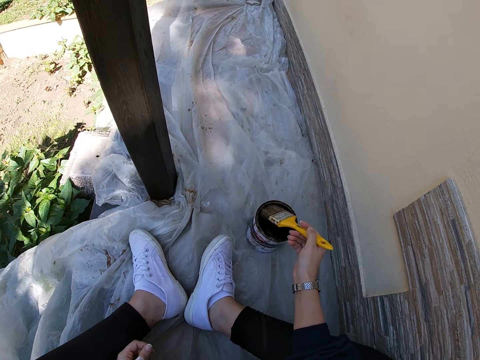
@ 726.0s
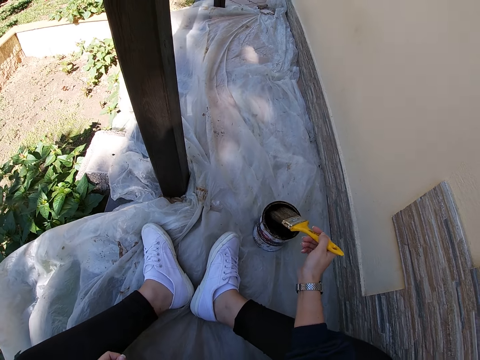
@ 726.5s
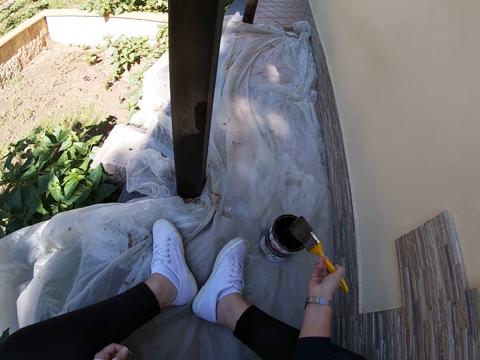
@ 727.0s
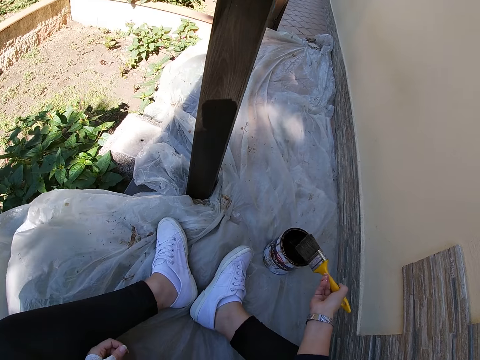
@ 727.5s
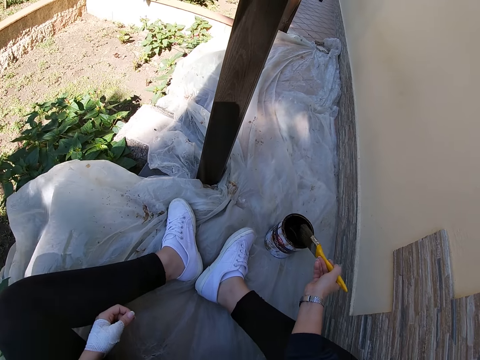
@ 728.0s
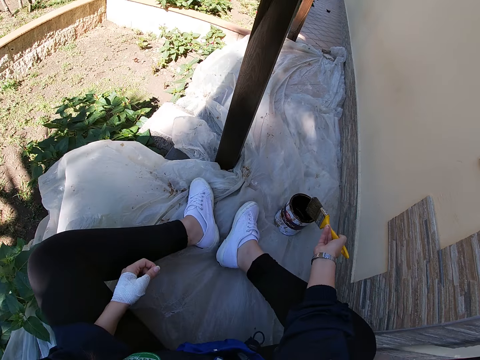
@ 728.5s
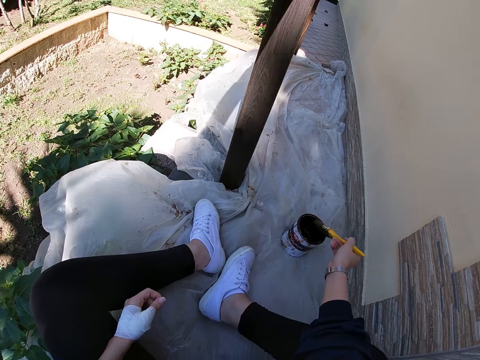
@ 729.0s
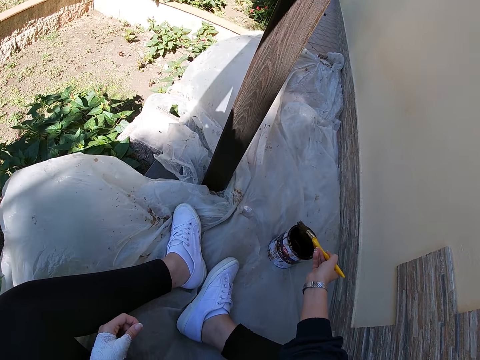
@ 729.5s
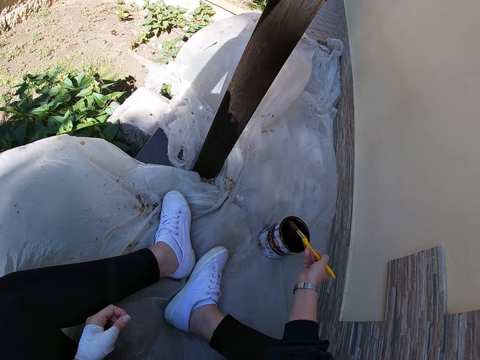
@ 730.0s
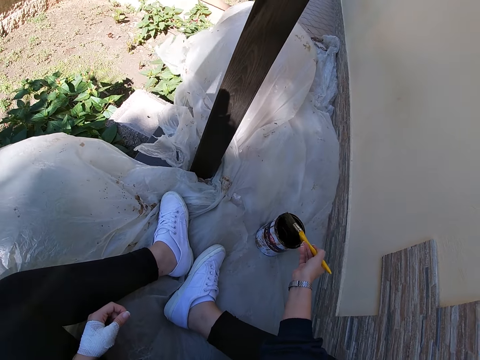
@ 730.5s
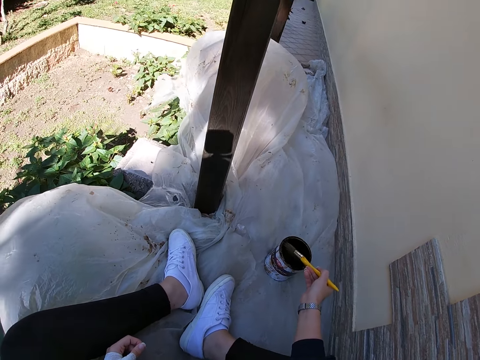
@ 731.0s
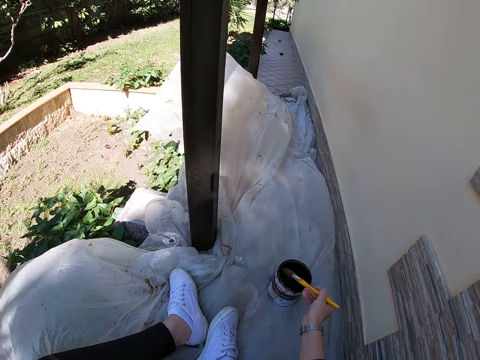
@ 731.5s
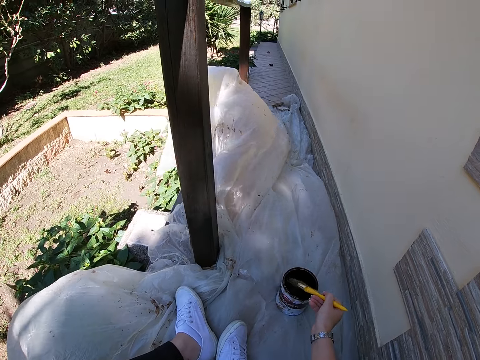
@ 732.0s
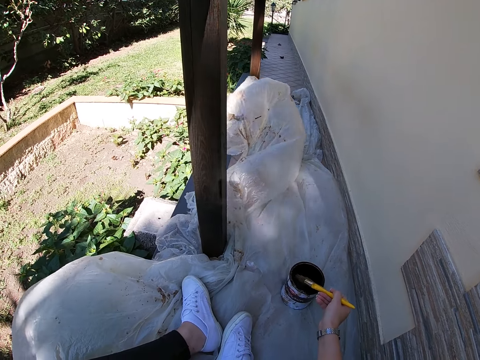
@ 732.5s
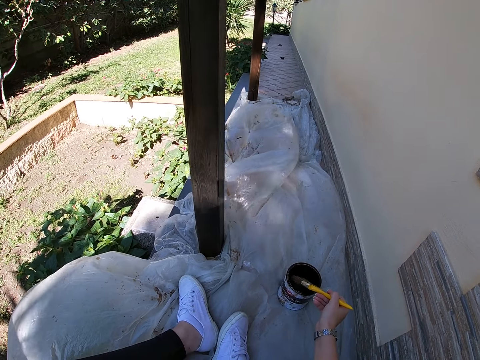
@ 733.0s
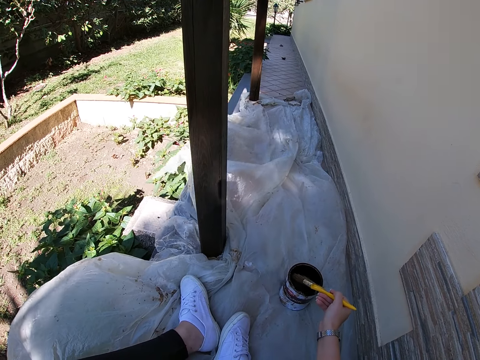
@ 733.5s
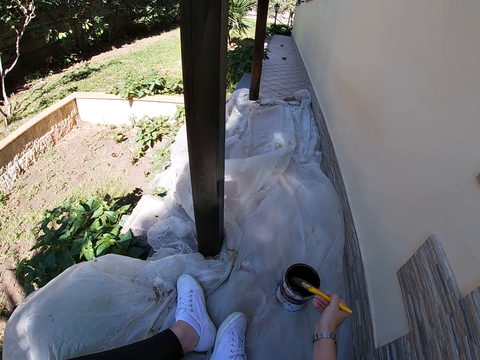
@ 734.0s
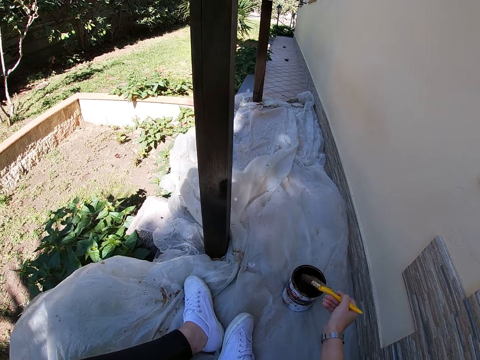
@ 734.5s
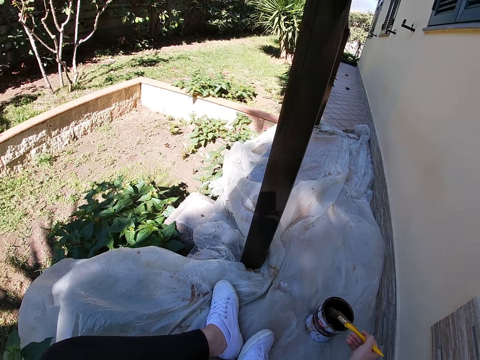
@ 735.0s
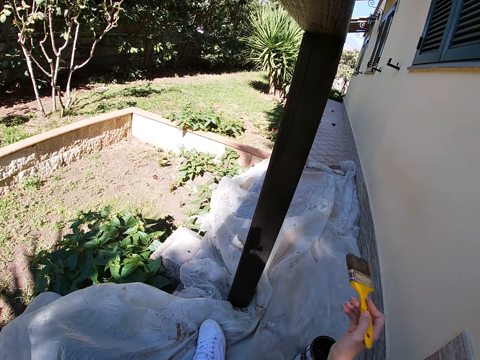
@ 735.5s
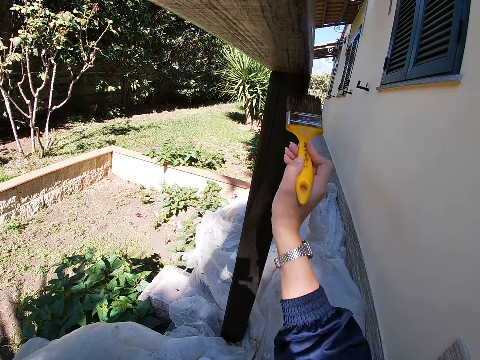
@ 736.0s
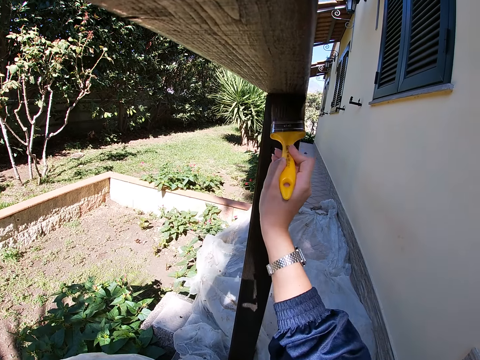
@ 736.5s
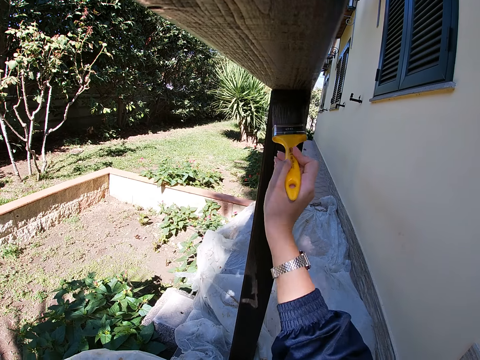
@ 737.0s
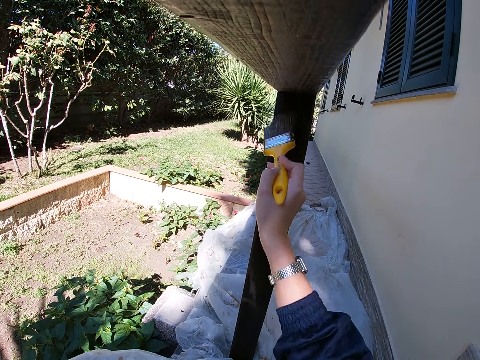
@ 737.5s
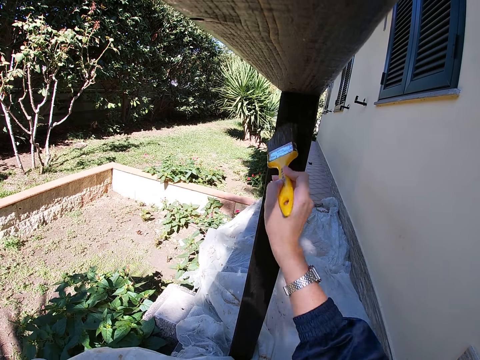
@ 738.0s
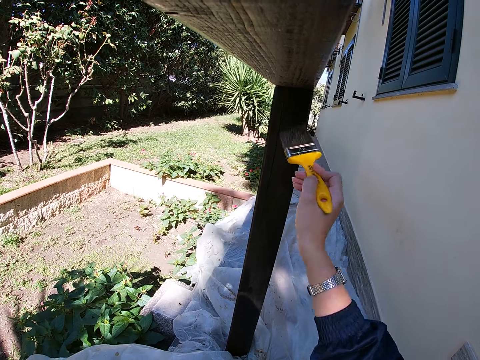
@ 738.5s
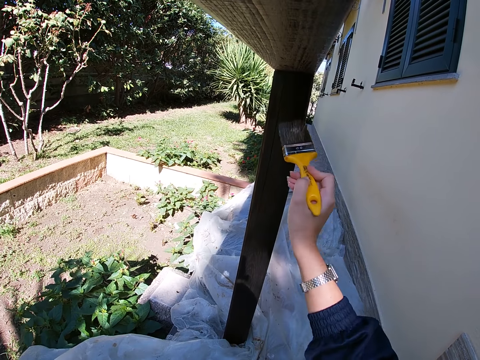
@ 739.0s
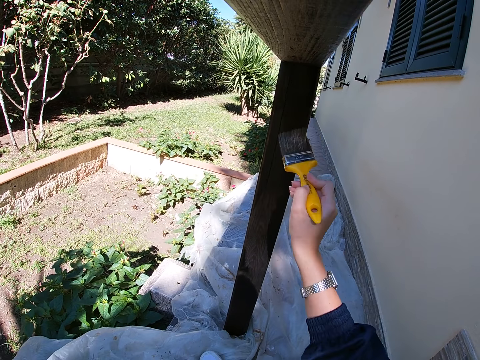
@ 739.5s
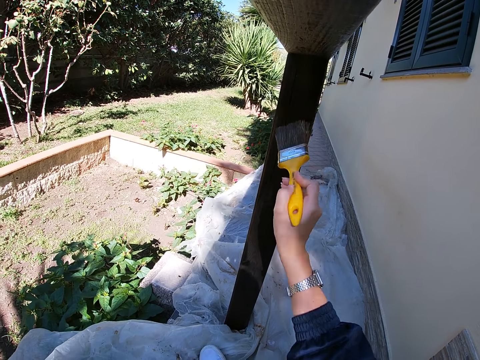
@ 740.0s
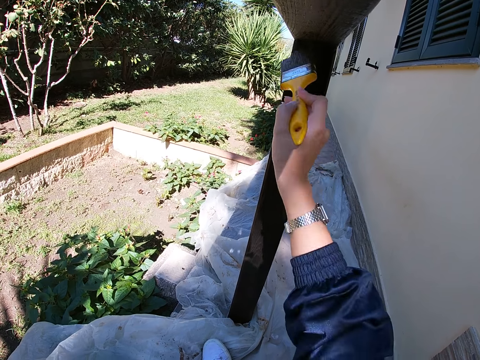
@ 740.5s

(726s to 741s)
The camera wearer wipes the excess paint on the paint can. They hit the top of the paint can with the paint brush. They paint the balcony rail with the paint brush.

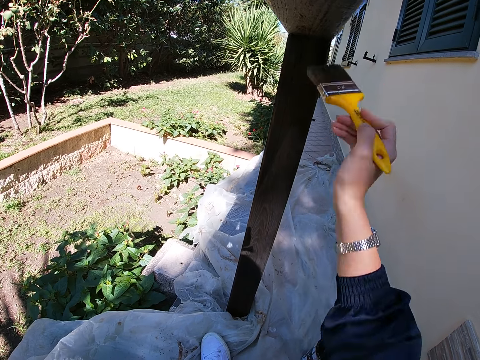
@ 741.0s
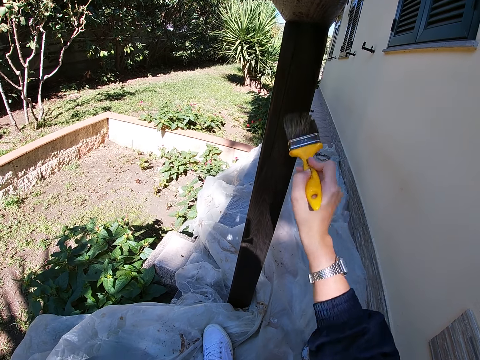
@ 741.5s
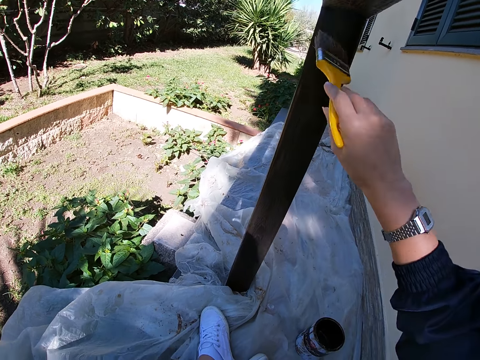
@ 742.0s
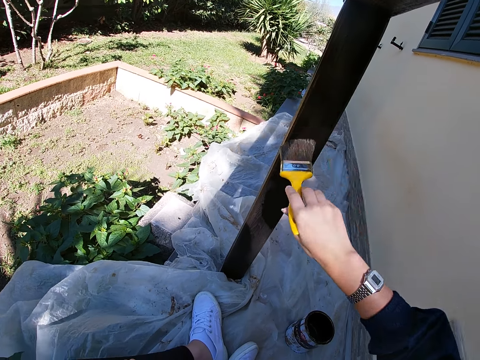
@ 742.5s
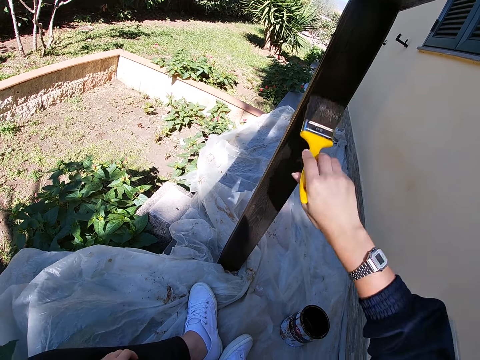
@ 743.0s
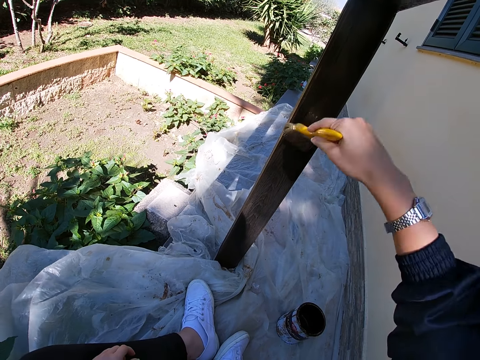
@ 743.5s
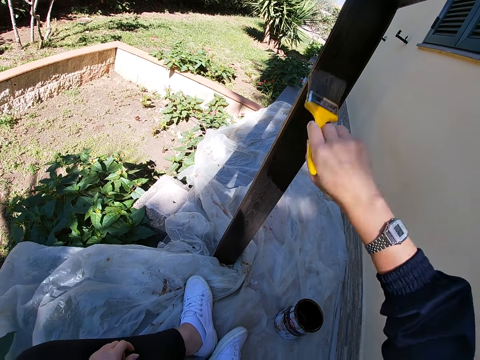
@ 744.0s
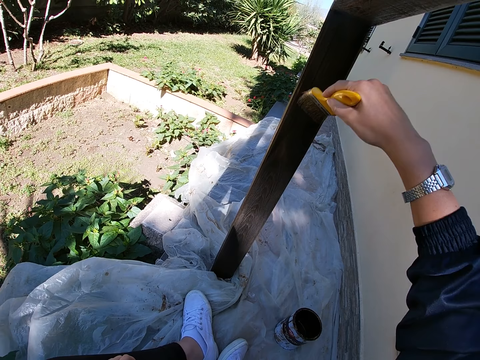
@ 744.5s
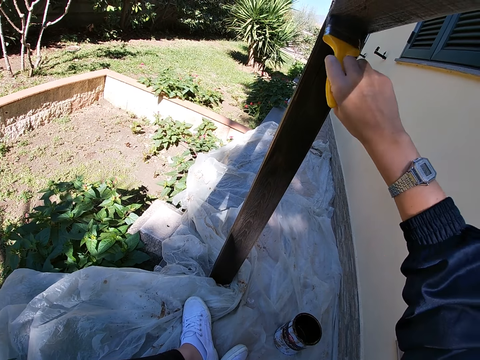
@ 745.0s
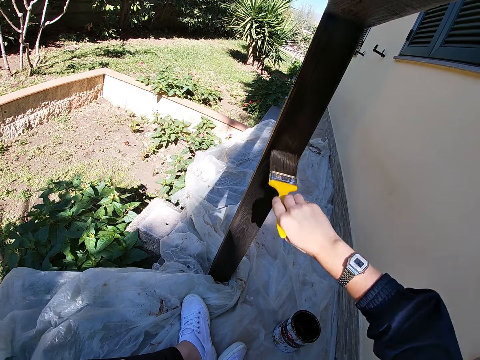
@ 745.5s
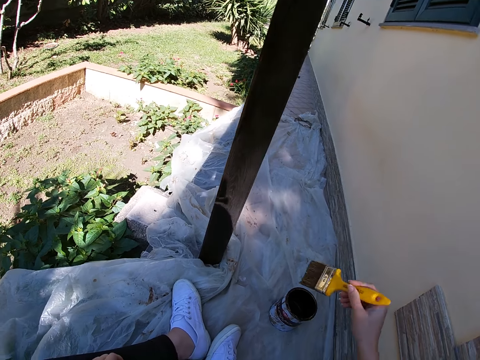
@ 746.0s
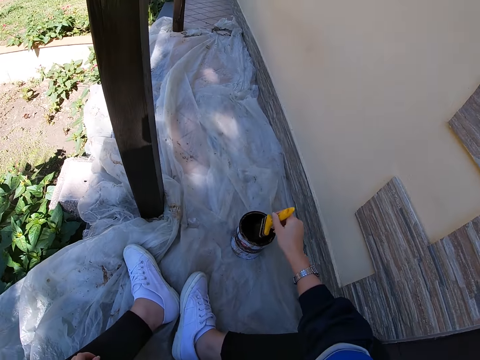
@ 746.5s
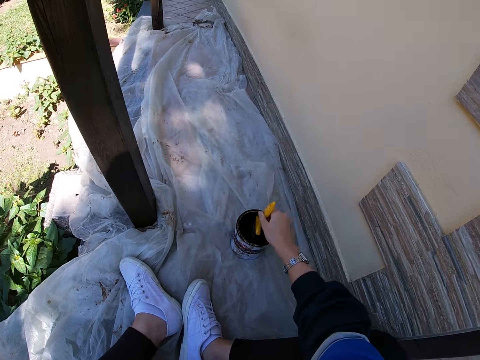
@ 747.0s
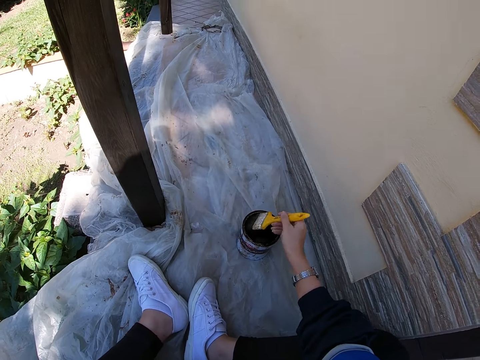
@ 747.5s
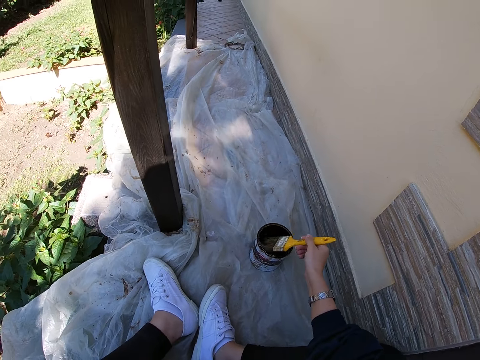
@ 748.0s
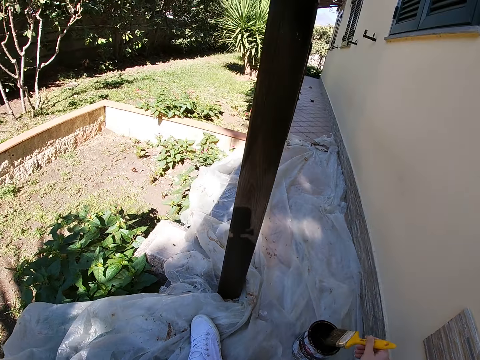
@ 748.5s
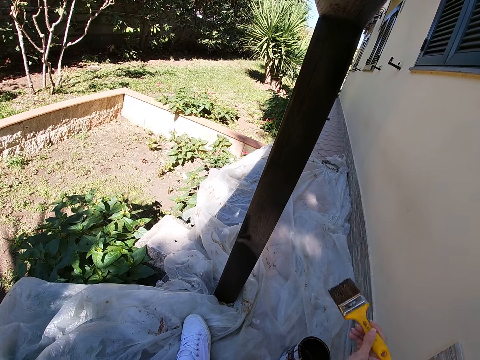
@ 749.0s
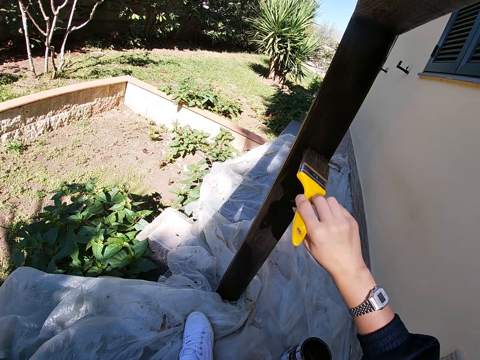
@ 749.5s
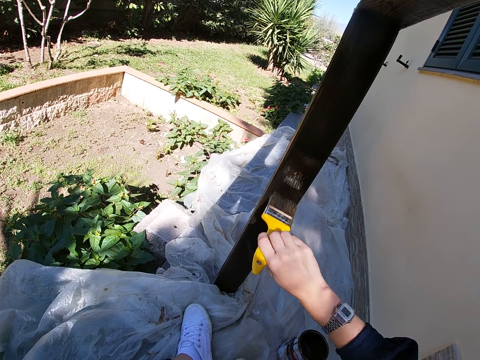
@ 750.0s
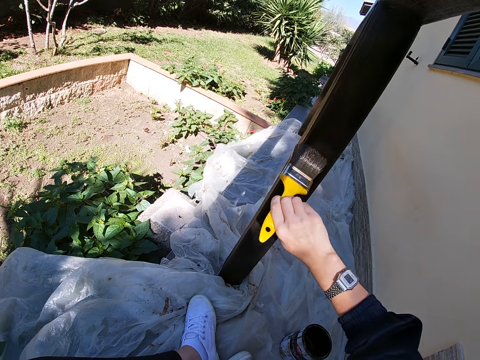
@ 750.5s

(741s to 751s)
The camera wearer takes some paint from the paint can with the paint brush. They paint the balcony rail with the paint brush.

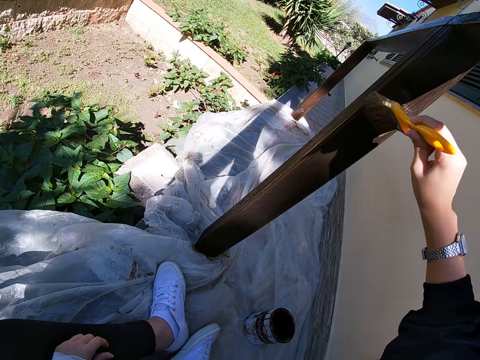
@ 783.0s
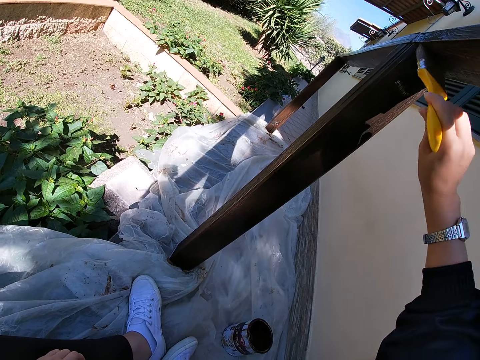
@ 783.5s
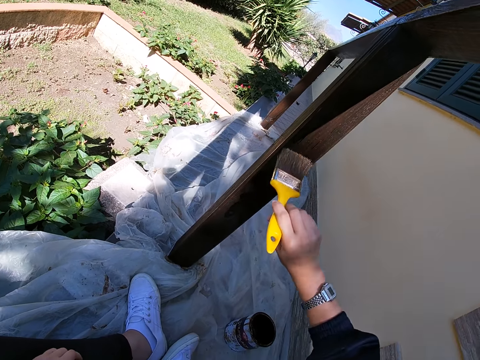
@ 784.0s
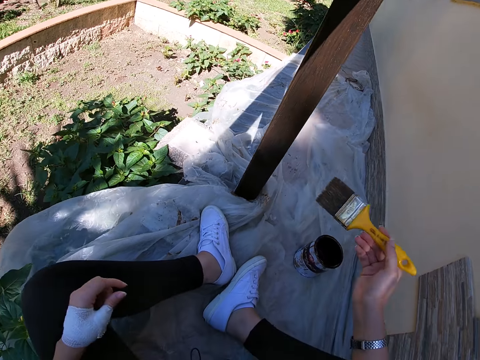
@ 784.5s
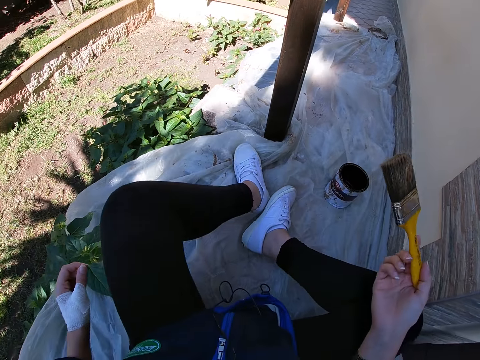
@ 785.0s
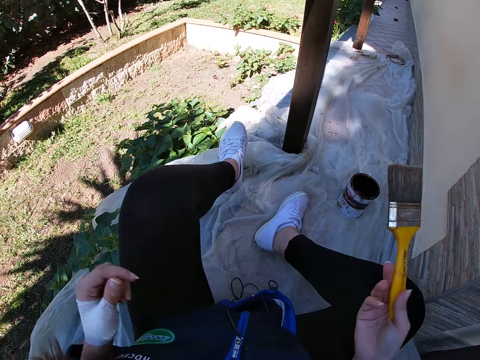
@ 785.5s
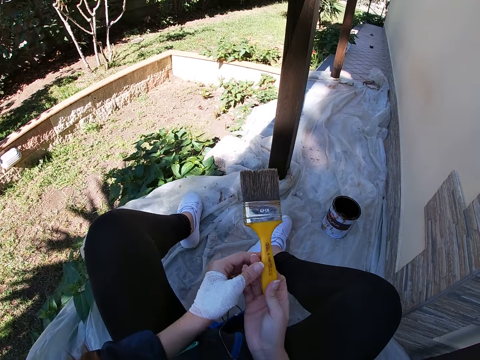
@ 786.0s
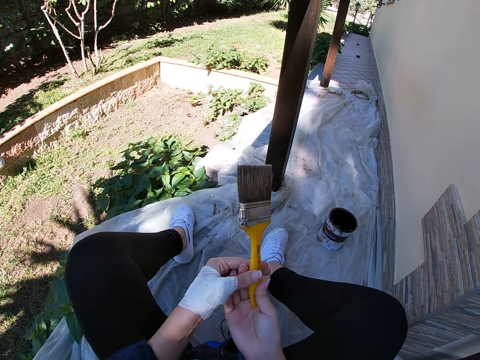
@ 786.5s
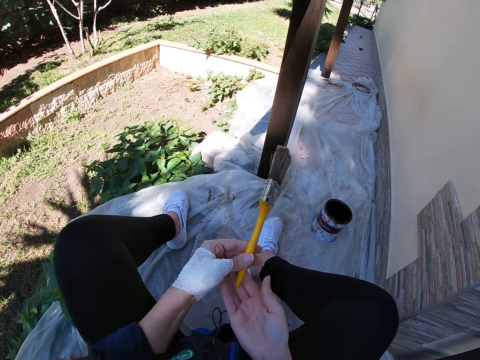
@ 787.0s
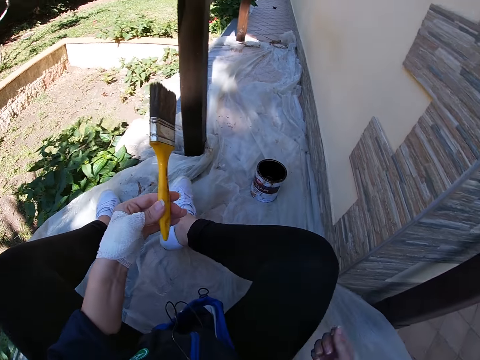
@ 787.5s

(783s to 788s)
The camera wearer stops painting the balcony rail. She passes the paint brush from her right hand to her left hand.
